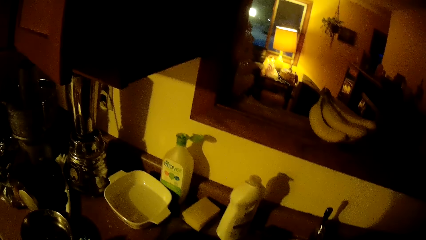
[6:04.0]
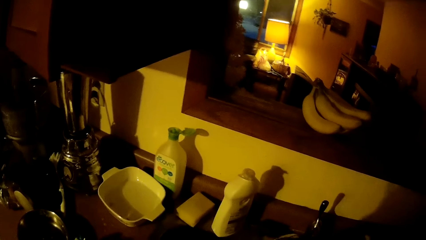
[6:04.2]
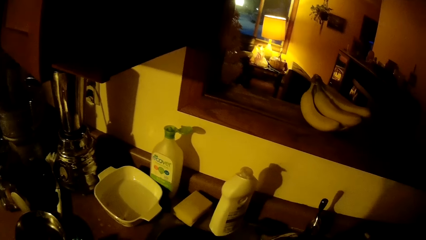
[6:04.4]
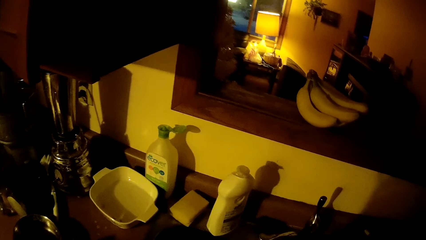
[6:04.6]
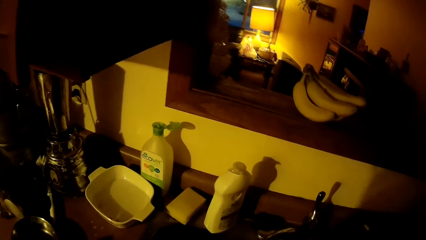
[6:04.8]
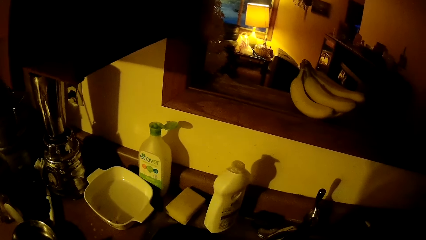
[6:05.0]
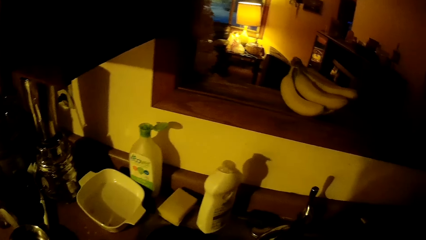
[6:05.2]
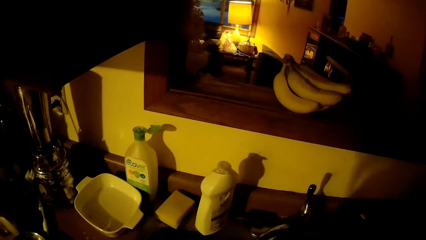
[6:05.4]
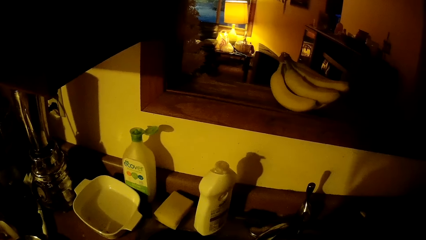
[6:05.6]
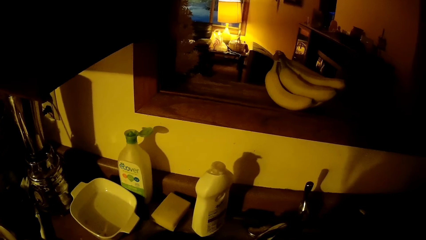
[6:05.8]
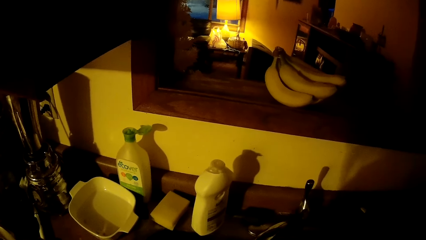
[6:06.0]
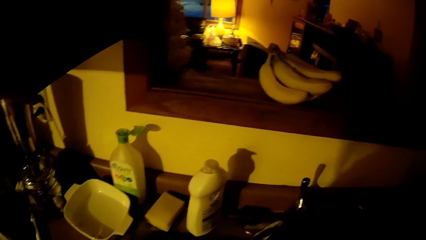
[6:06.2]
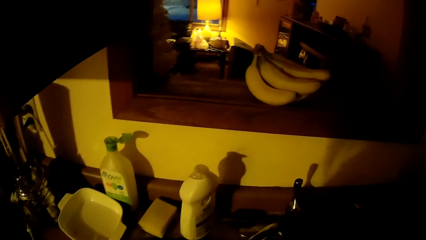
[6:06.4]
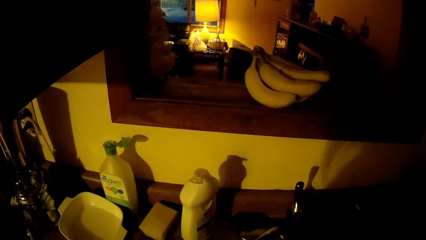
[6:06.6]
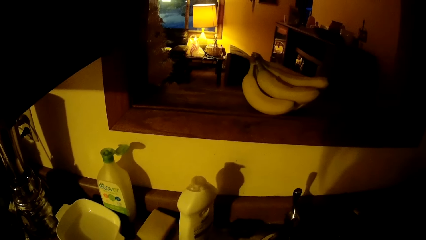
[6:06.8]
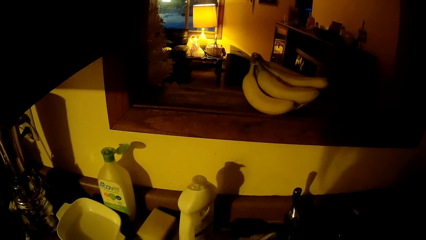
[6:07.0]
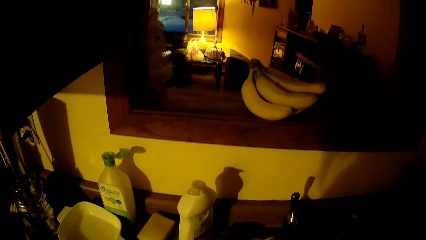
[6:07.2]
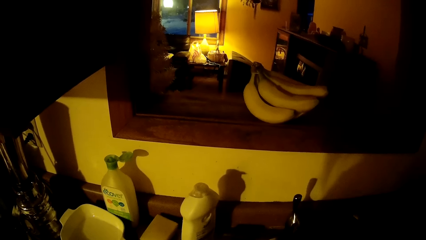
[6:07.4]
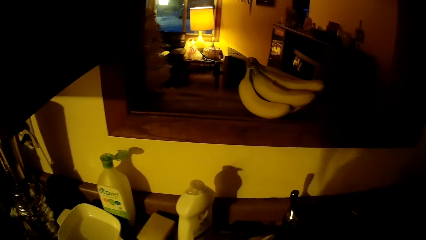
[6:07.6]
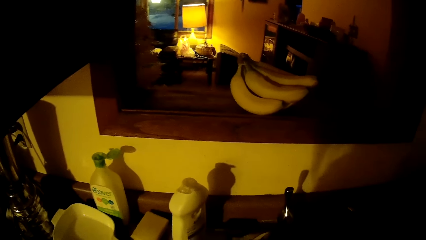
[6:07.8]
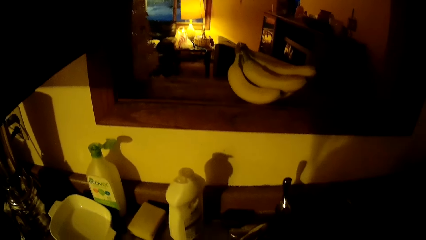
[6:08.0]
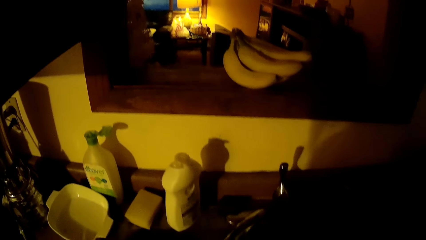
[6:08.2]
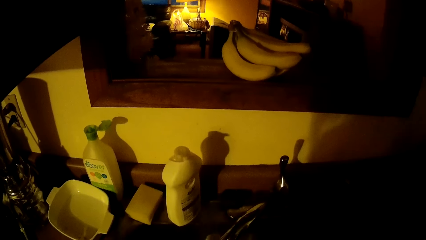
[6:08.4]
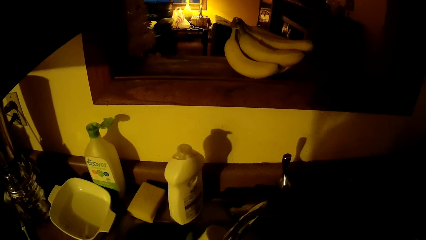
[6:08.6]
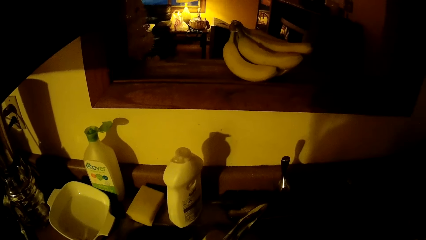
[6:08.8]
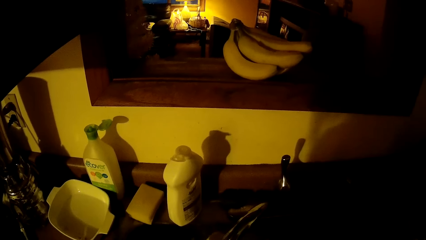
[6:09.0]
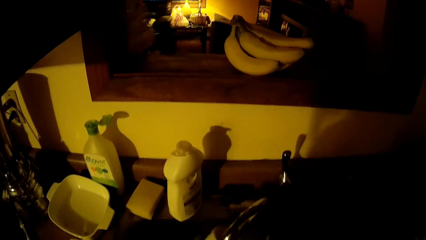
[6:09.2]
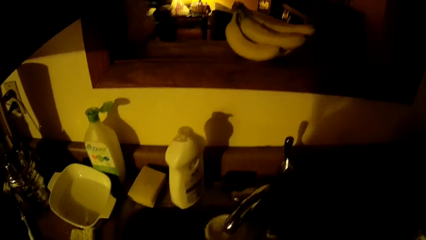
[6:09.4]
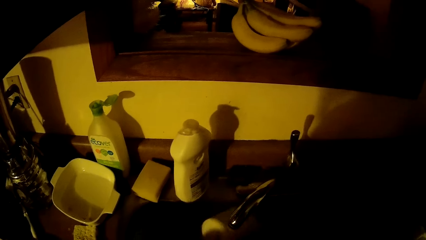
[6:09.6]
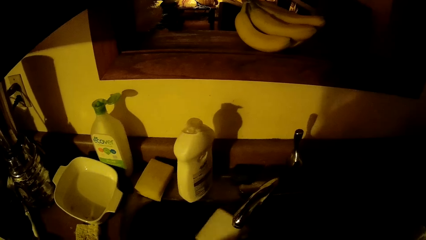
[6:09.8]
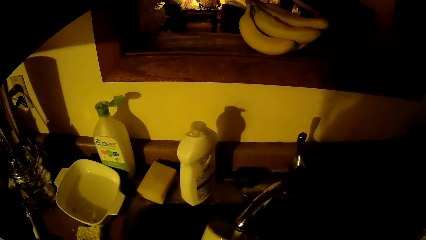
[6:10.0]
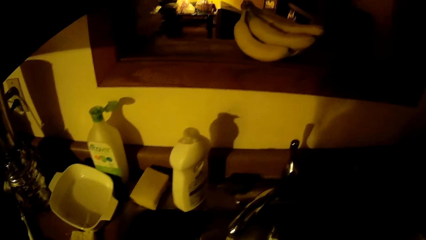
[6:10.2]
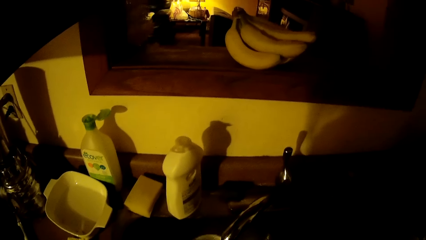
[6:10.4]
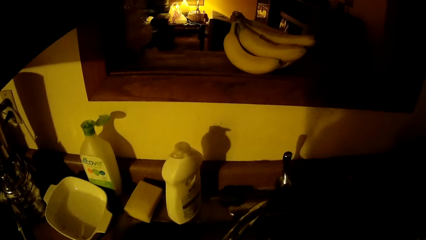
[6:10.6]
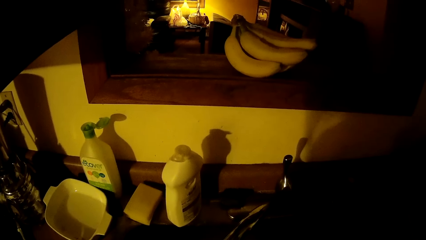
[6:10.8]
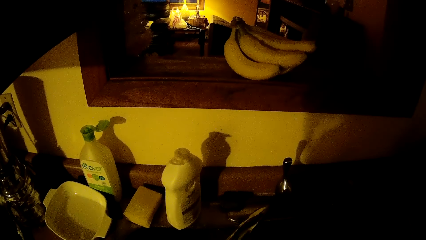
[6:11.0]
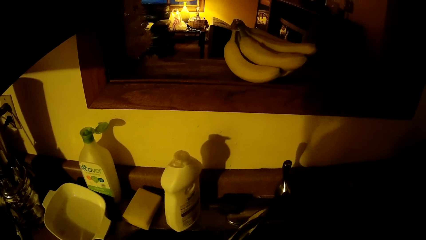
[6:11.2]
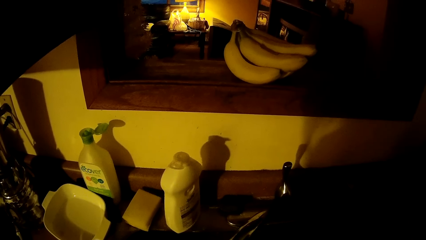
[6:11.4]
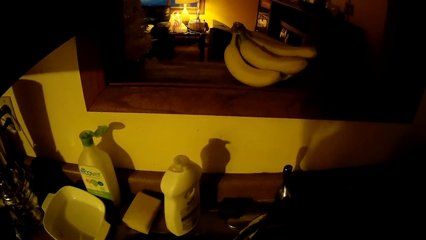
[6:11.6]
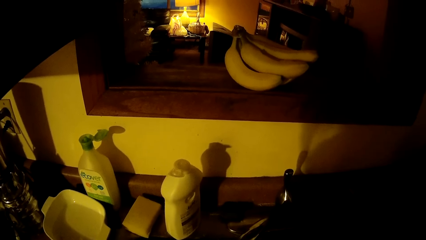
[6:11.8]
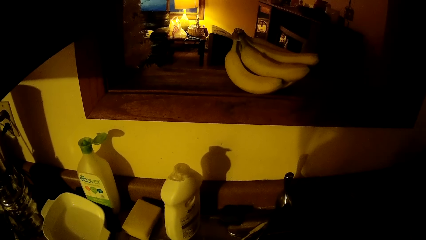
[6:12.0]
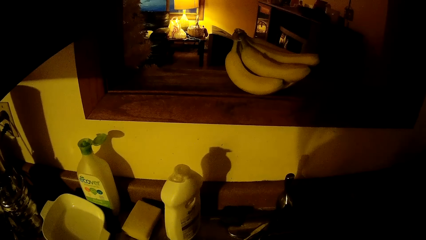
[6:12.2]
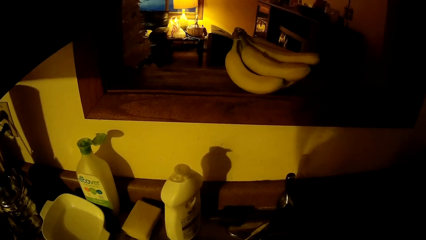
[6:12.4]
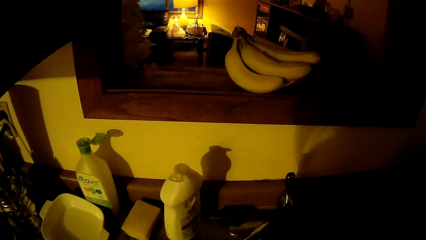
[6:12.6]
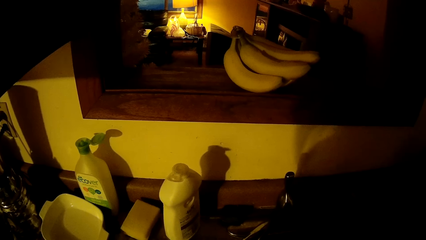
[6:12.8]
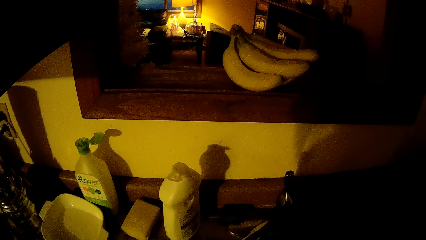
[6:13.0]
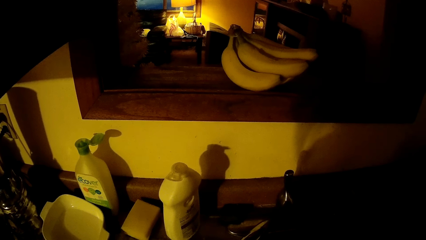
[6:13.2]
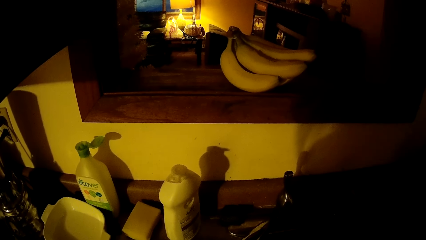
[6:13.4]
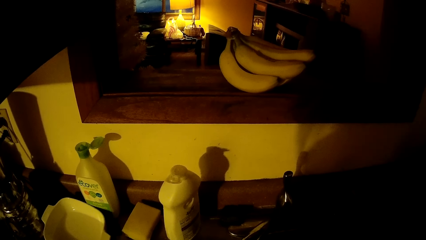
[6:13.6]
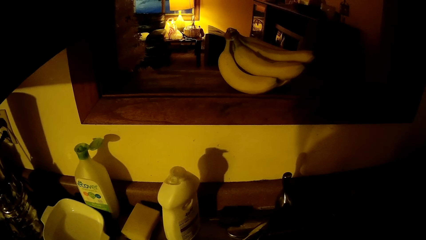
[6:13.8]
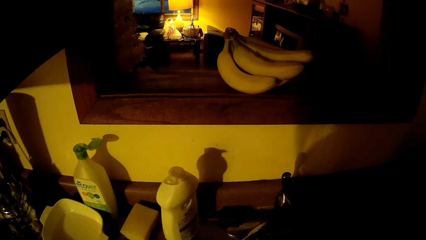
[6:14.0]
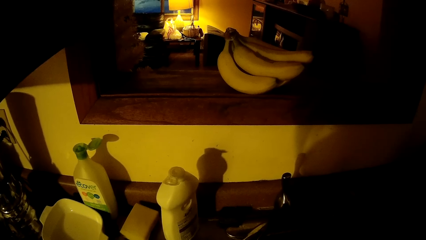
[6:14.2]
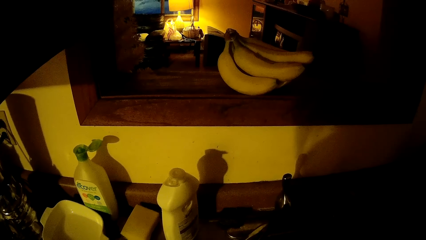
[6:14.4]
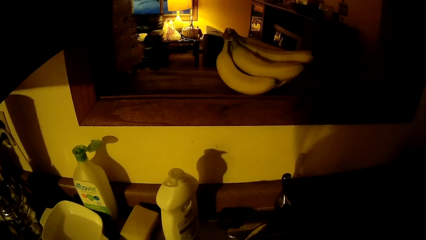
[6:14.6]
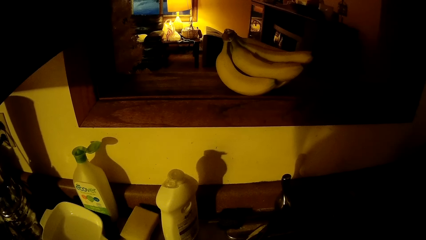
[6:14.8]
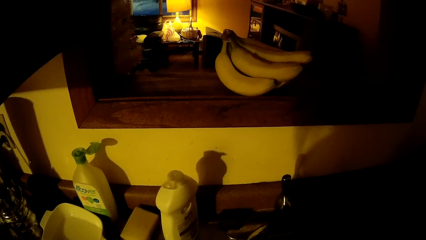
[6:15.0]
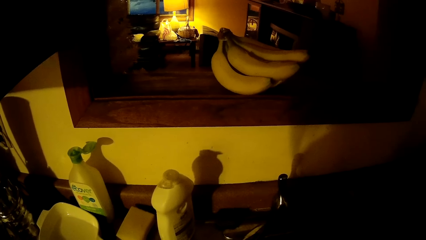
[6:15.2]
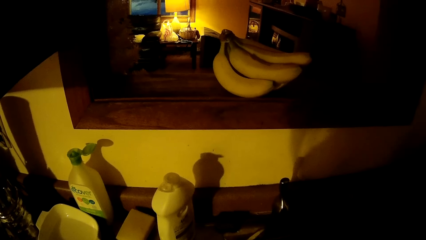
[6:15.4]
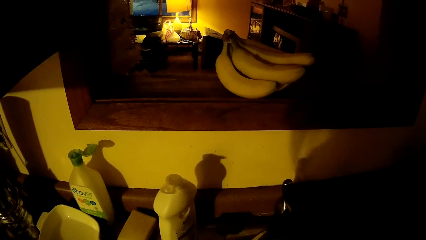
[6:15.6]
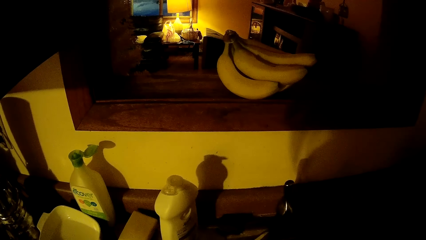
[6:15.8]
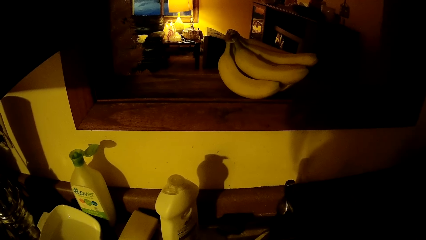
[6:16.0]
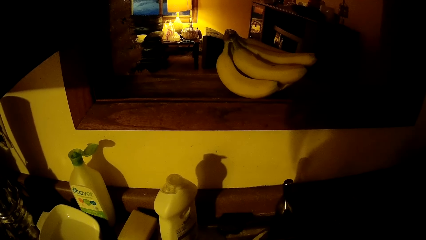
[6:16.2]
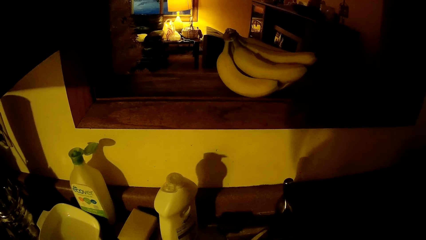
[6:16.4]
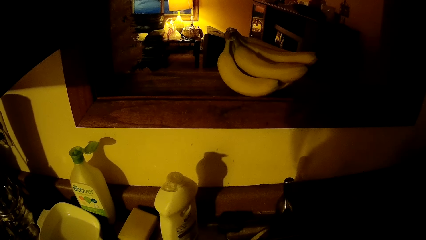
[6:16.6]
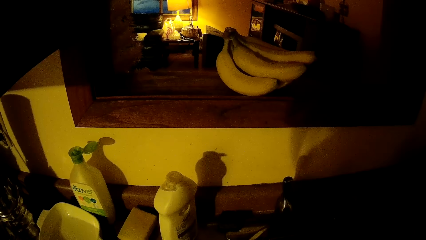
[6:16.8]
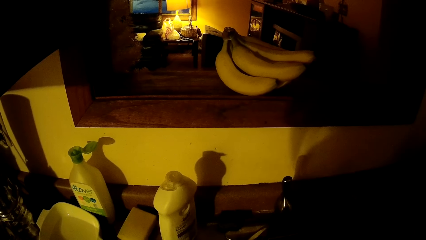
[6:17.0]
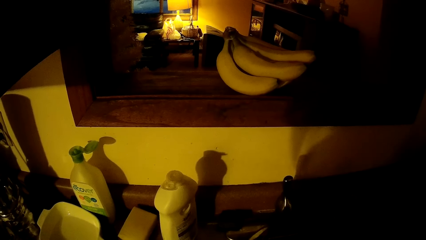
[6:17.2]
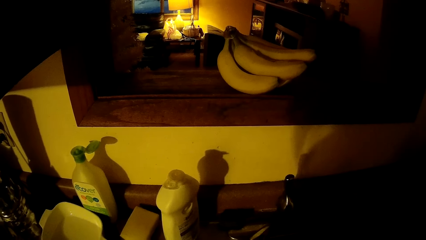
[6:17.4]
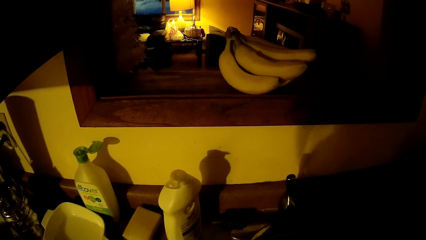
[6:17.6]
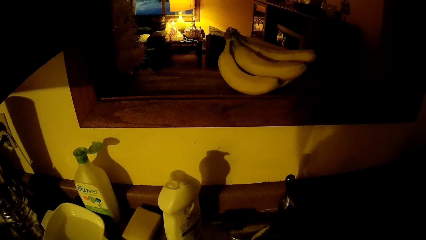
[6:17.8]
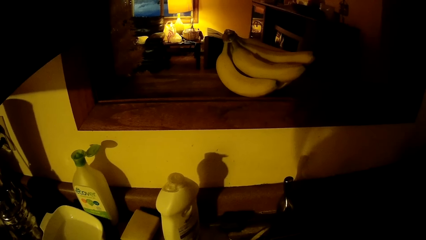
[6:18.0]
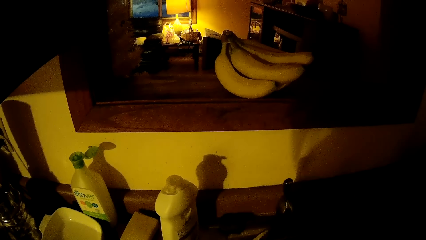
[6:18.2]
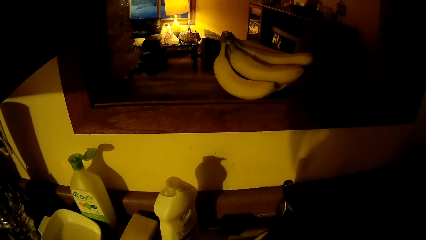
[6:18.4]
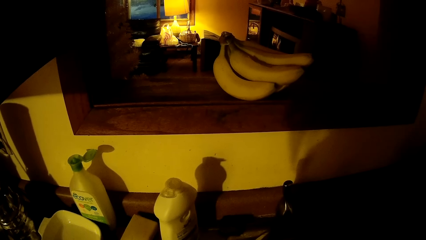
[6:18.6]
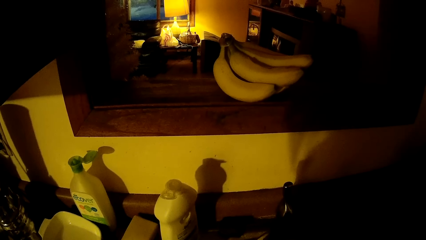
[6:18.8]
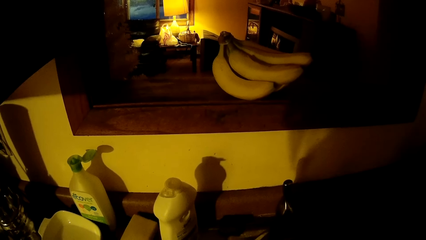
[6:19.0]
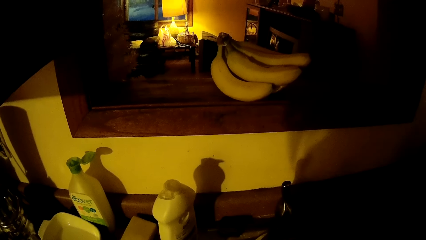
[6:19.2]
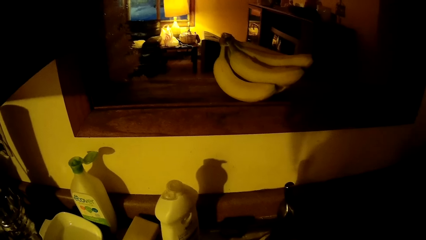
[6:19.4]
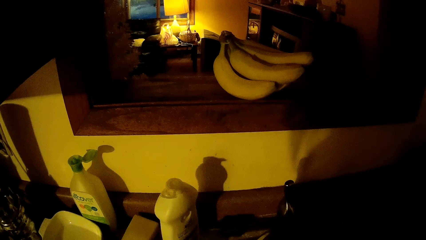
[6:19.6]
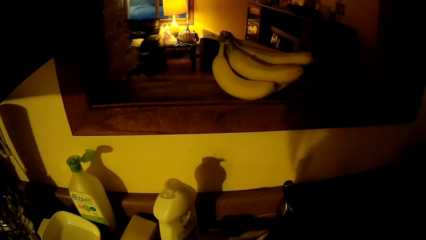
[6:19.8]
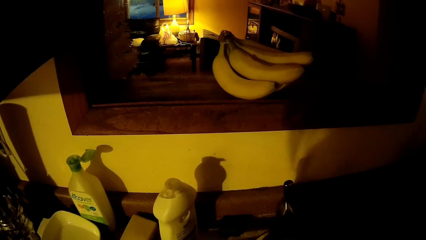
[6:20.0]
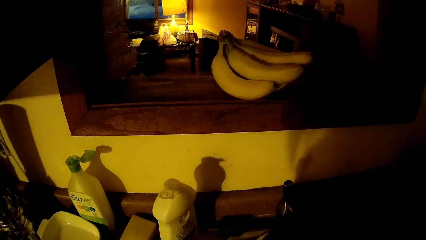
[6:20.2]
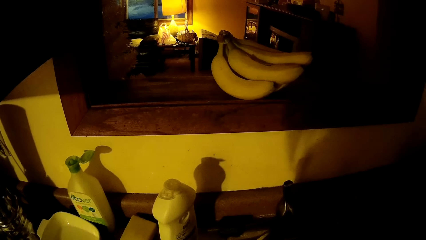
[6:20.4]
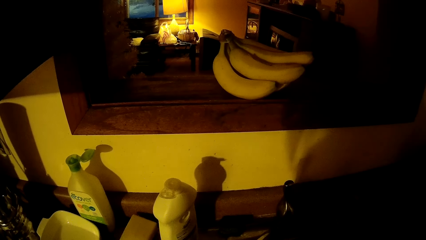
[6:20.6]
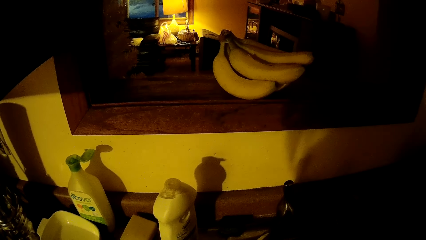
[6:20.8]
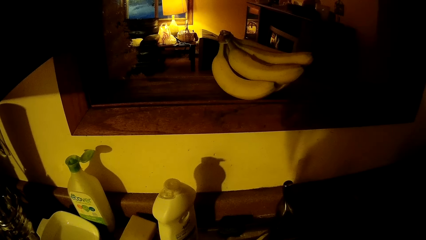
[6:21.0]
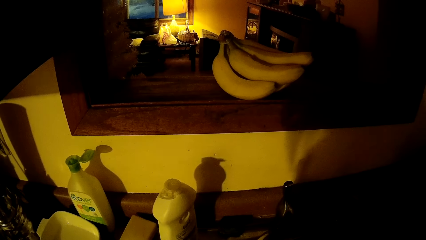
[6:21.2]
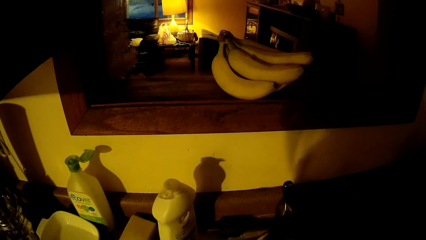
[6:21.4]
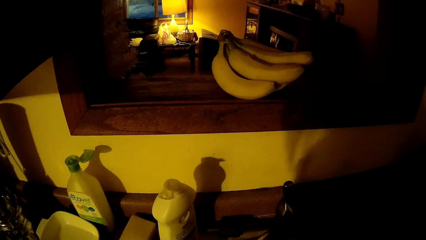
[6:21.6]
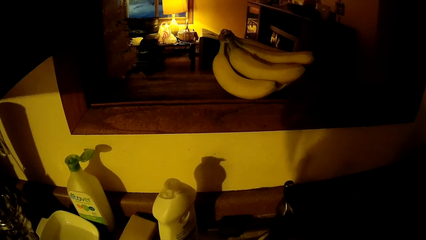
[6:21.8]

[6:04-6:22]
The camera wearer rinses the mug under a tap with her right hand.
